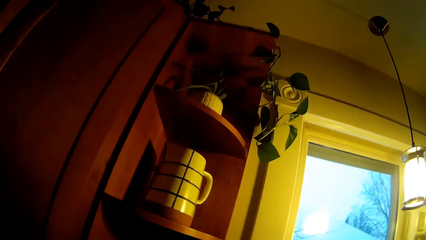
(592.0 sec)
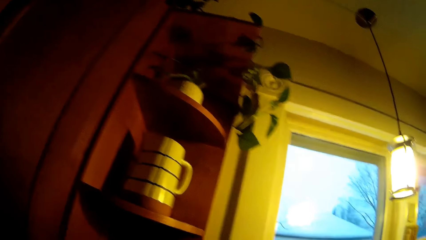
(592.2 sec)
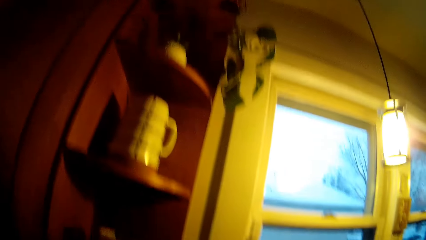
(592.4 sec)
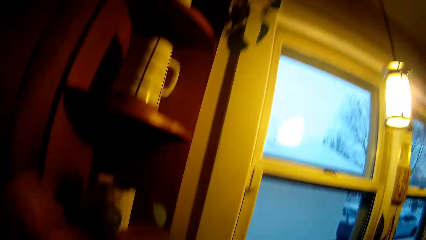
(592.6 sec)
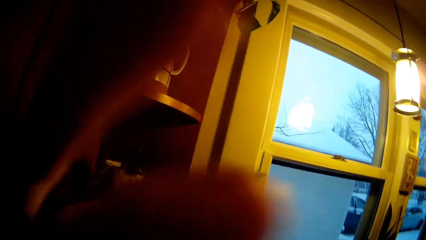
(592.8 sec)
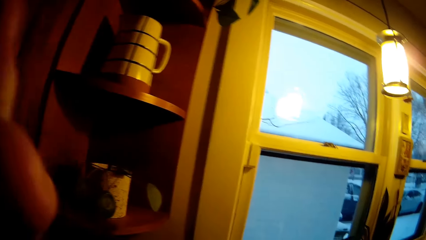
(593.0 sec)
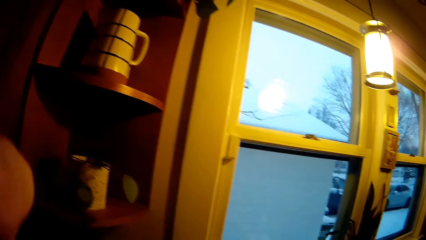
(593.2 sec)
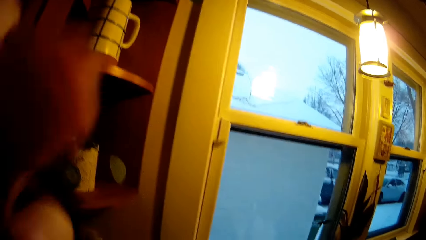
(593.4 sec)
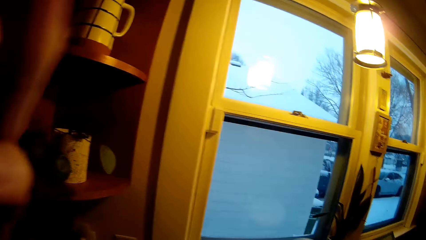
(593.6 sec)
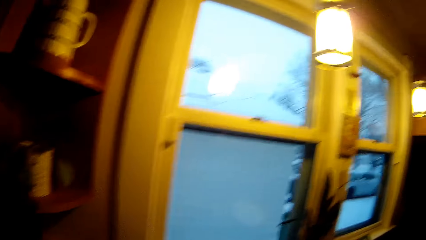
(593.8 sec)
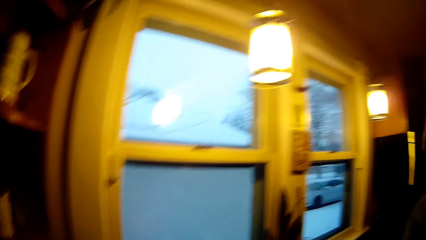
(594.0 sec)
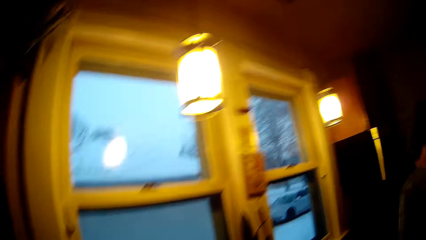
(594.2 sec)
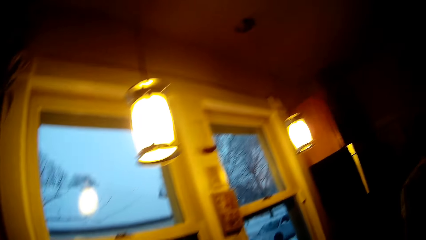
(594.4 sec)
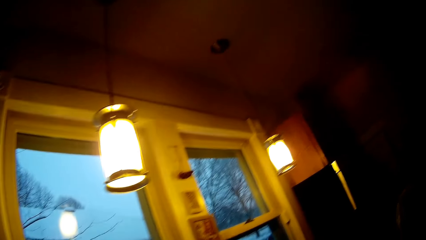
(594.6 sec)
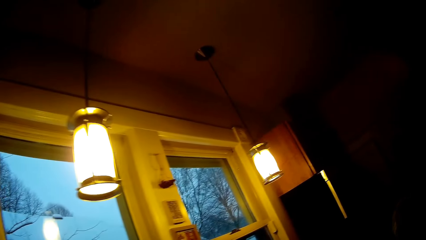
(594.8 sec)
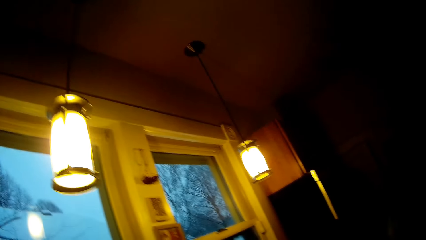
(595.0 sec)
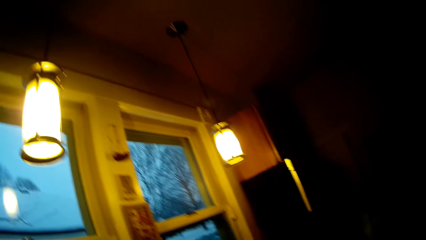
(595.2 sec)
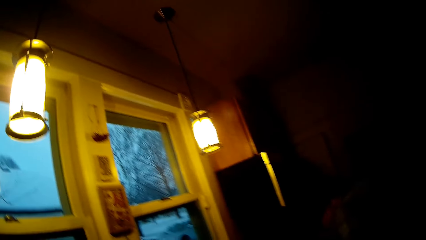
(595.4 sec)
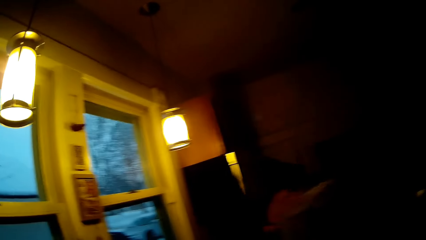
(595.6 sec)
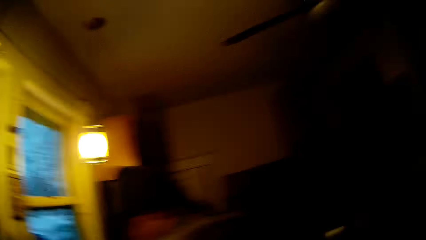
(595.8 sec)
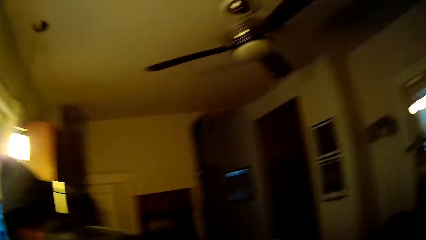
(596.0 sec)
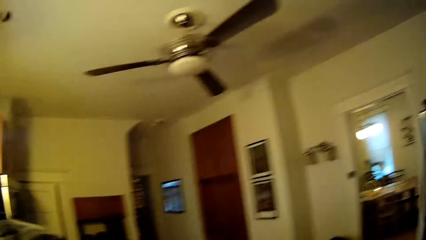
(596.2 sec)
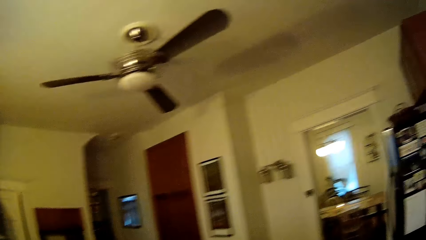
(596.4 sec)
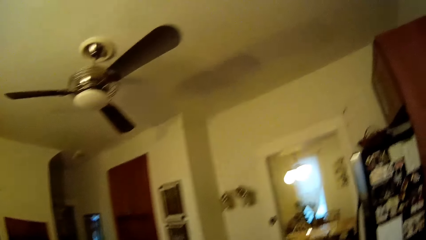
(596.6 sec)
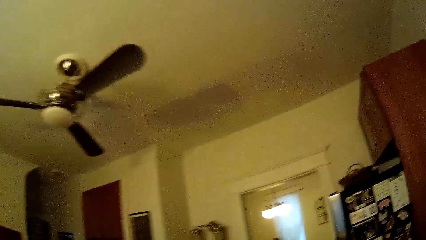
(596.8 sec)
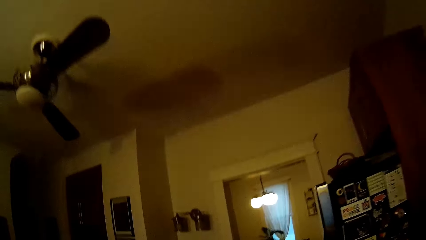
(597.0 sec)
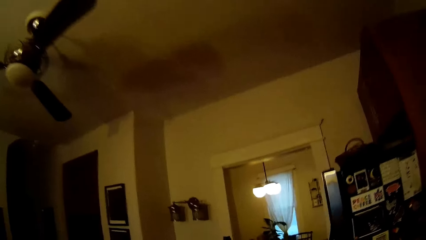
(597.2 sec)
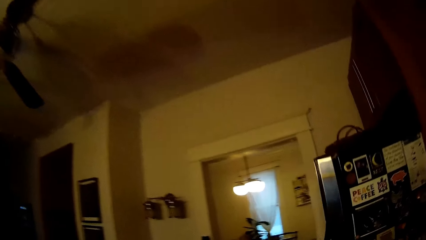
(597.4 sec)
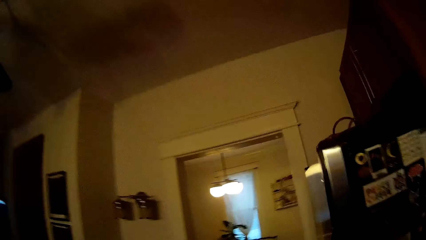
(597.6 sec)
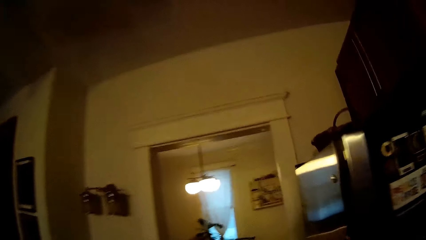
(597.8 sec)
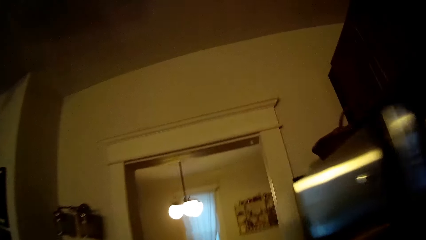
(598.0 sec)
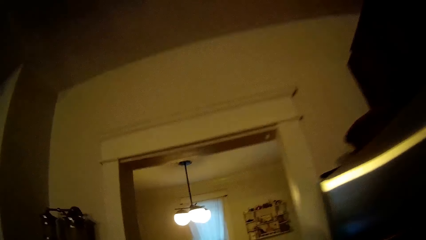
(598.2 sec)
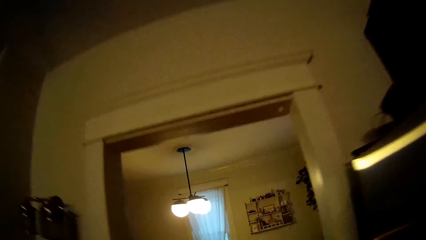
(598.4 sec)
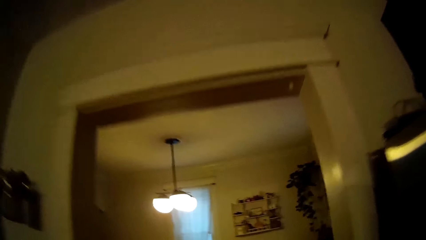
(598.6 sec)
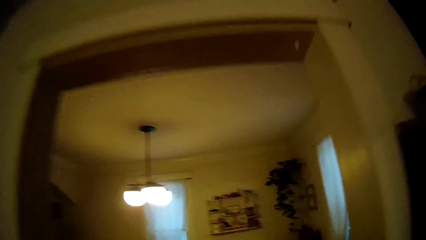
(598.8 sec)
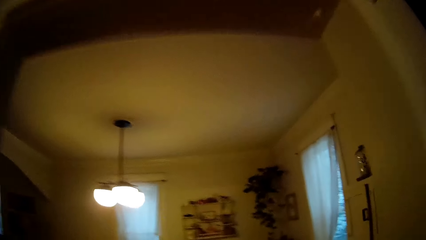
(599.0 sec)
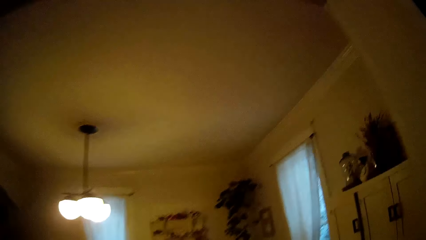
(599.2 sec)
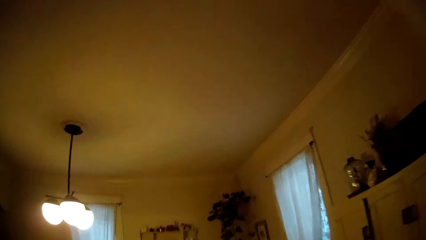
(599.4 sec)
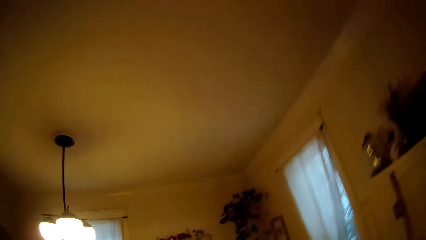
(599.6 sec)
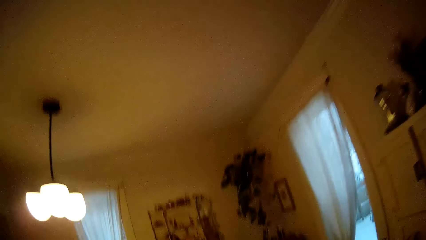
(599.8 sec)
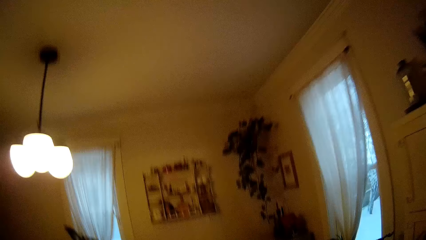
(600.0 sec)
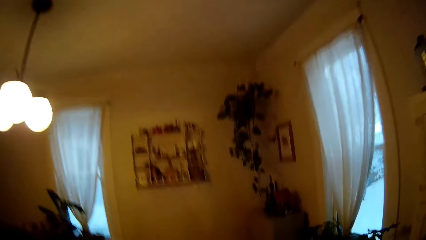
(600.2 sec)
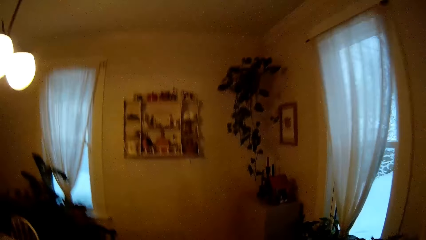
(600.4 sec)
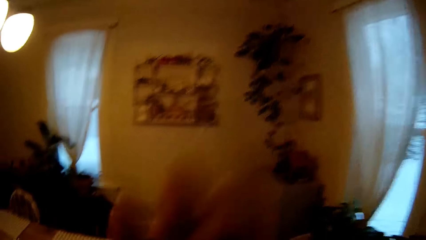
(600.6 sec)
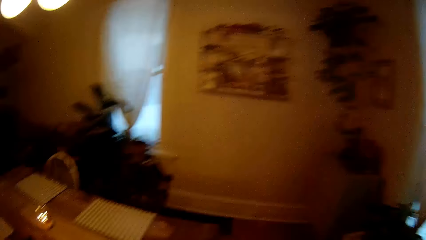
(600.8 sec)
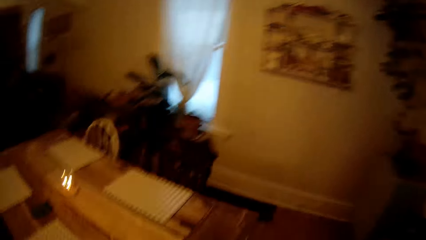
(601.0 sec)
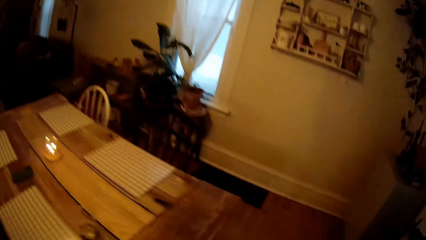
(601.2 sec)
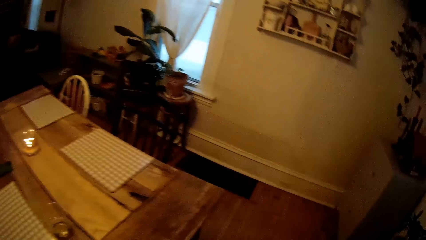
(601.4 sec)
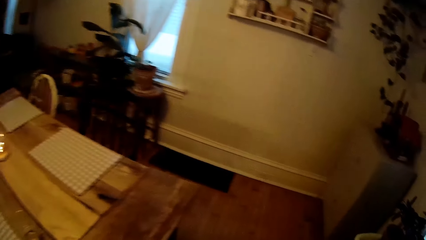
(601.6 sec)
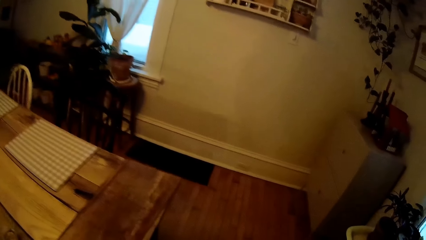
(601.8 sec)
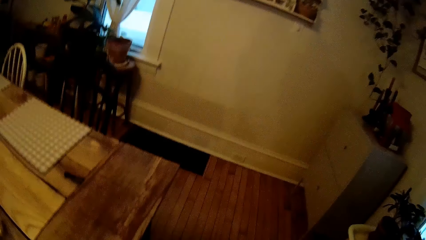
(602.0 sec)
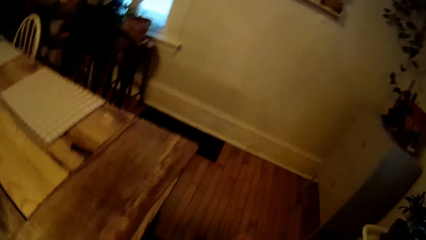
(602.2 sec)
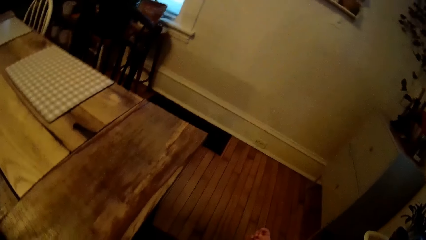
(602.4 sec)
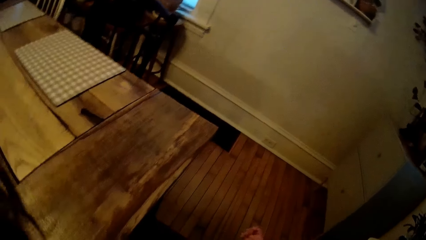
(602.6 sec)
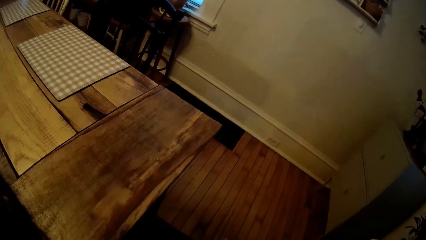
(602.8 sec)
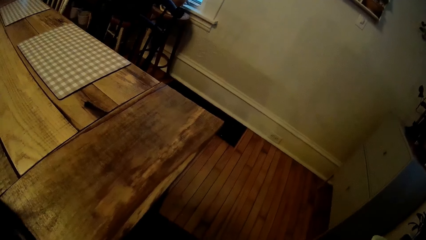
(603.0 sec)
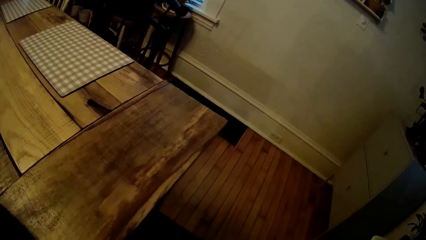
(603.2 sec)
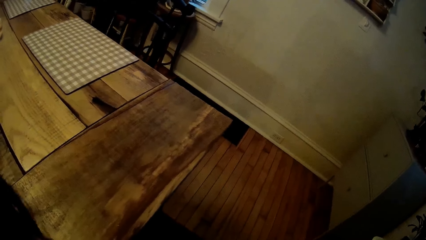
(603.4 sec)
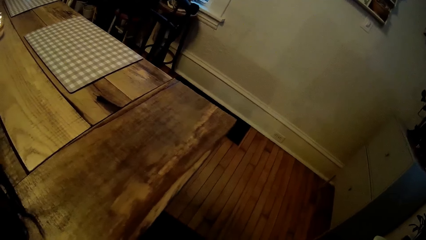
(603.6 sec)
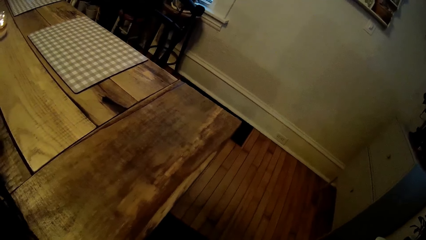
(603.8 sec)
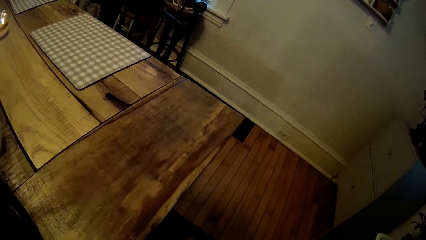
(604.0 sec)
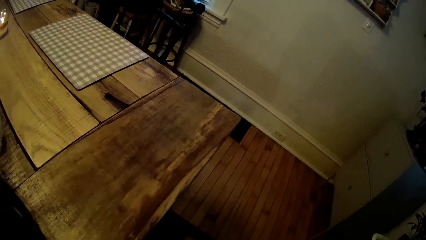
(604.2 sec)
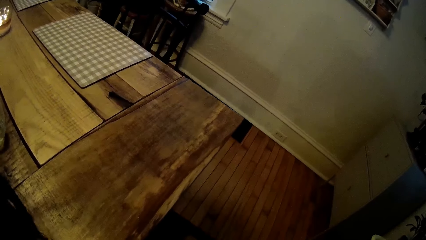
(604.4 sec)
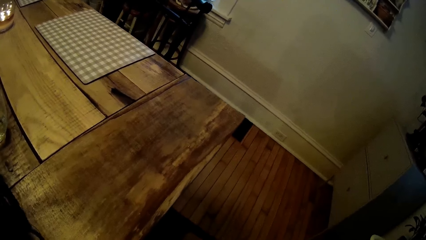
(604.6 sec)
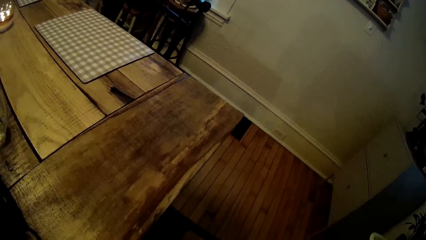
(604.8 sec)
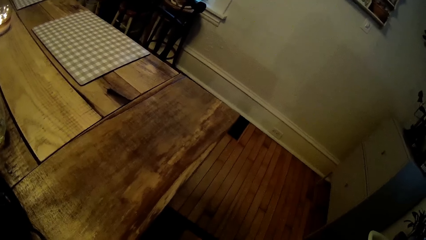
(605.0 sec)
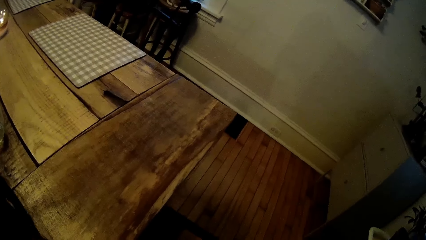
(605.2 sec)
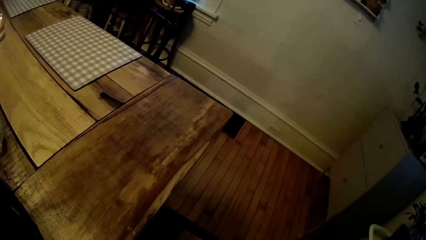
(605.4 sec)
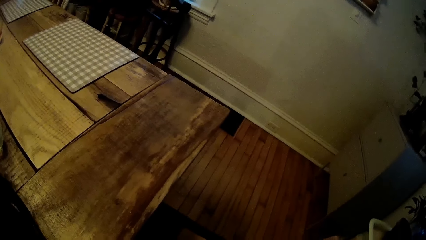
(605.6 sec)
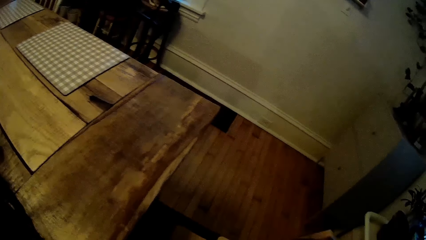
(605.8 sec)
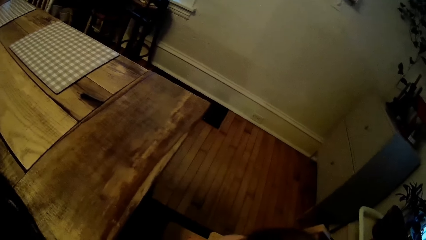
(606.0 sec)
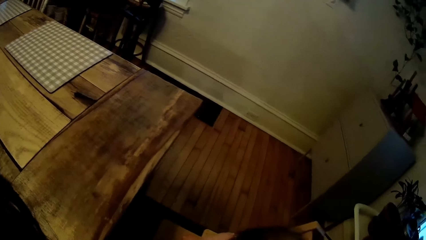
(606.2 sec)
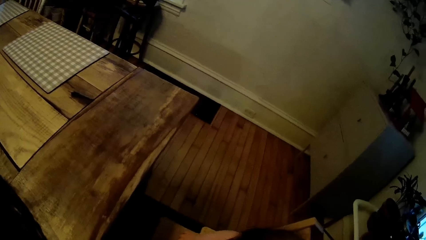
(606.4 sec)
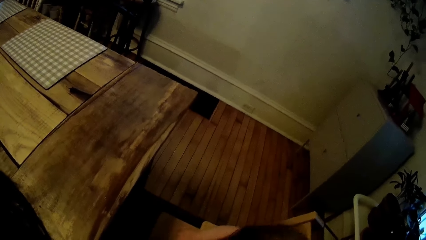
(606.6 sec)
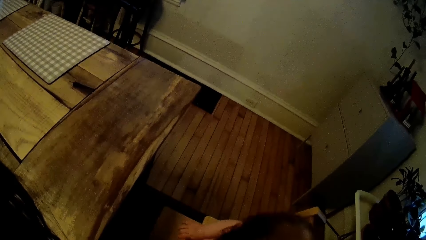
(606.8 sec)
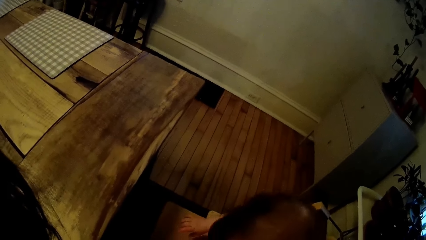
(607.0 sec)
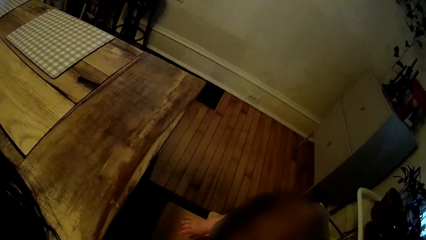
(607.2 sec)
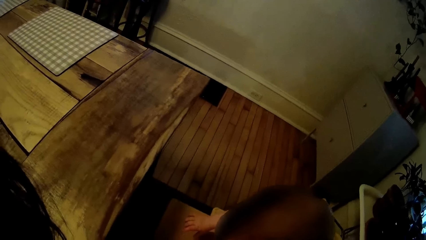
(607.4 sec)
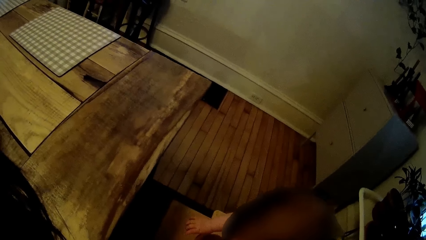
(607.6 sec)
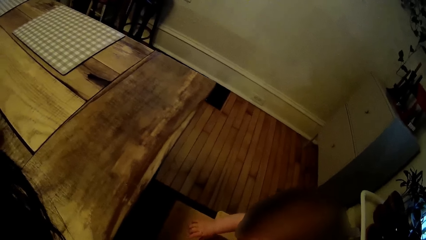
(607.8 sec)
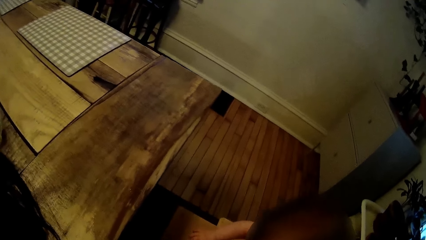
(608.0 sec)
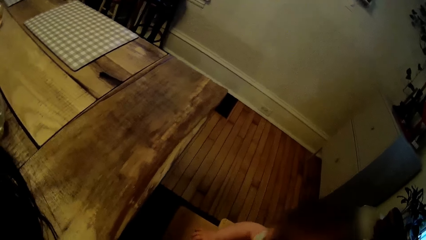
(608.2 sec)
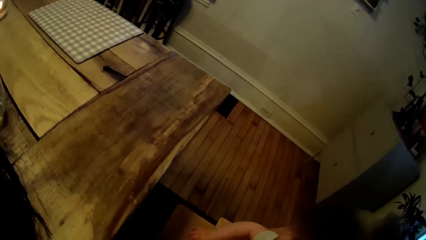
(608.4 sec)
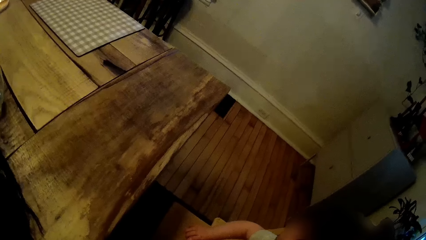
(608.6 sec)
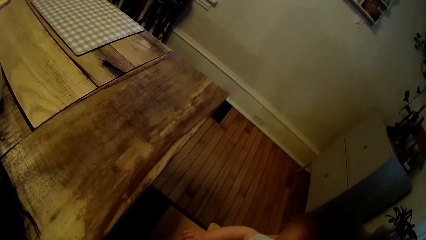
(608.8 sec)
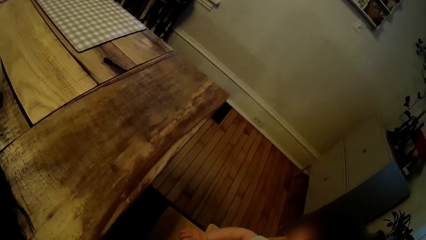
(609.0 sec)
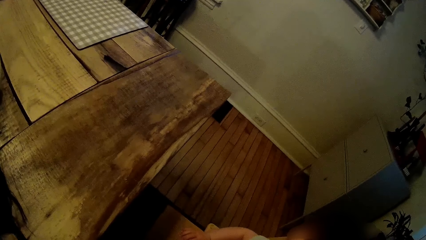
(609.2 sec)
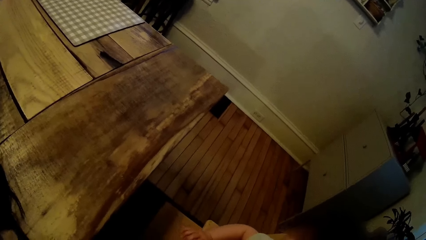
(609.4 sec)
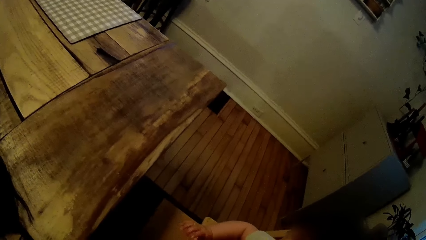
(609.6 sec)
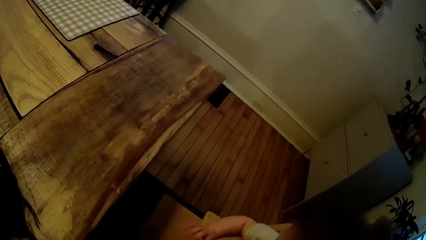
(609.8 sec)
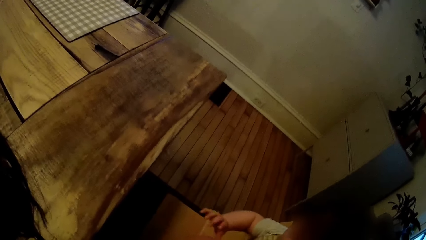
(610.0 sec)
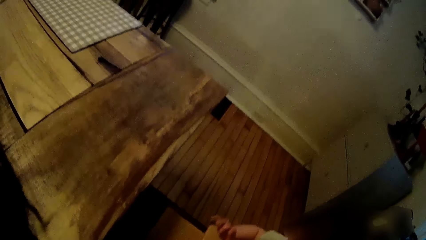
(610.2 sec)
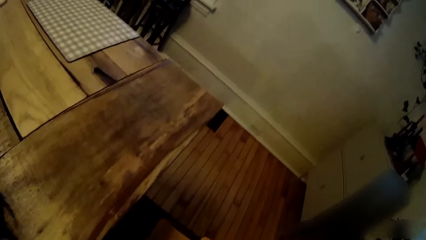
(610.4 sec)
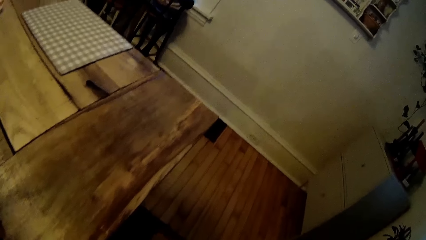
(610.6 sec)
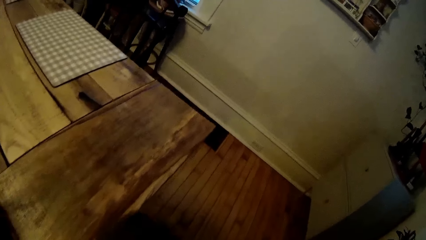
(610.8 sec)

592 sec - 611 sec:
The camera wearer adjusts the camera. They walk around the house. They walk to the dining from the kitchen.
